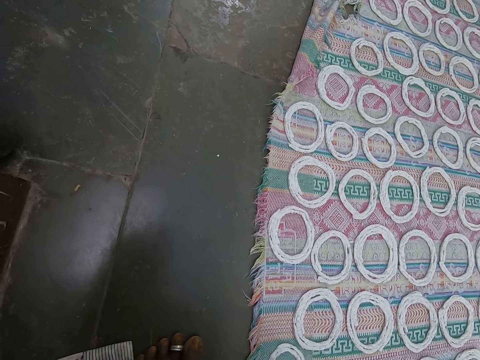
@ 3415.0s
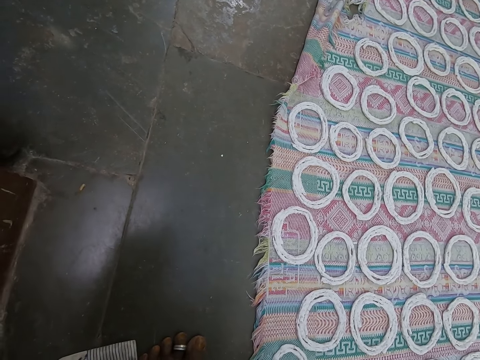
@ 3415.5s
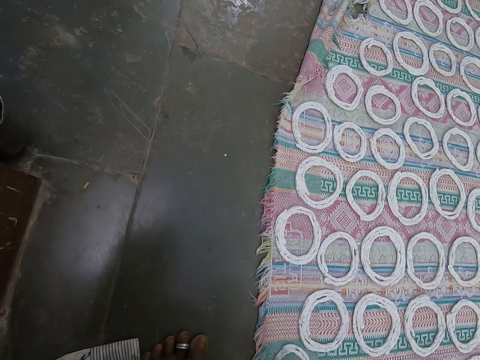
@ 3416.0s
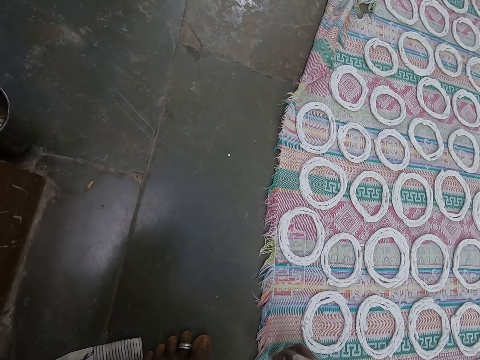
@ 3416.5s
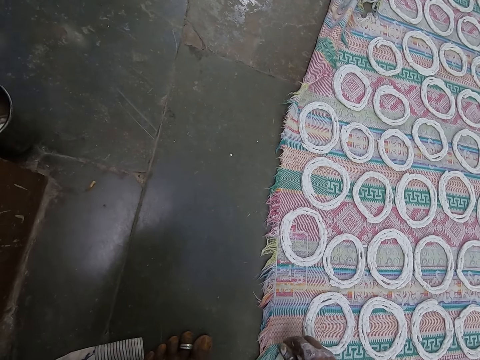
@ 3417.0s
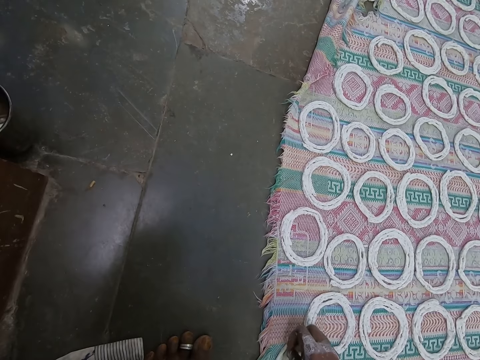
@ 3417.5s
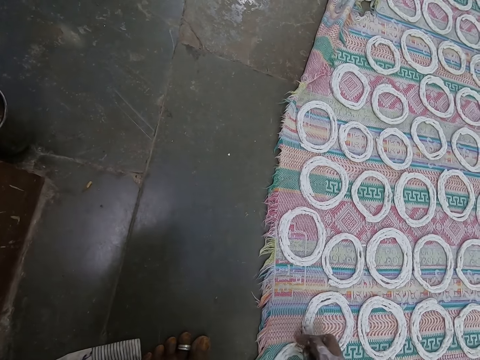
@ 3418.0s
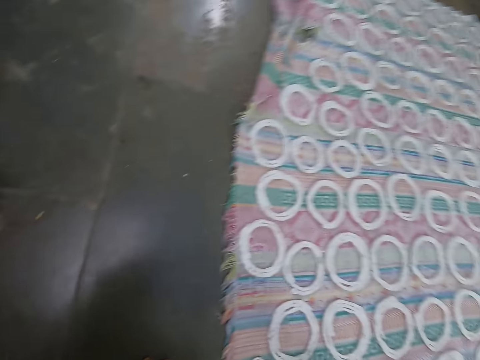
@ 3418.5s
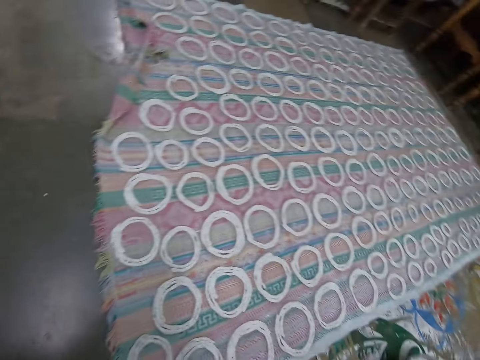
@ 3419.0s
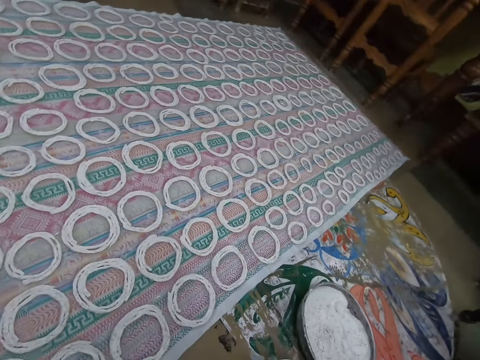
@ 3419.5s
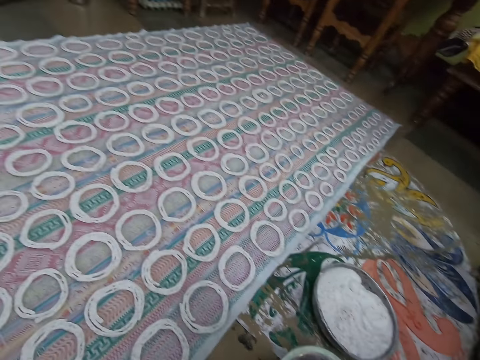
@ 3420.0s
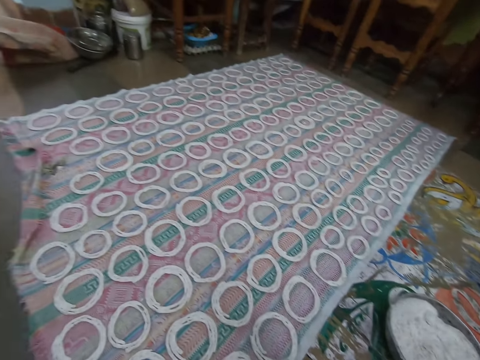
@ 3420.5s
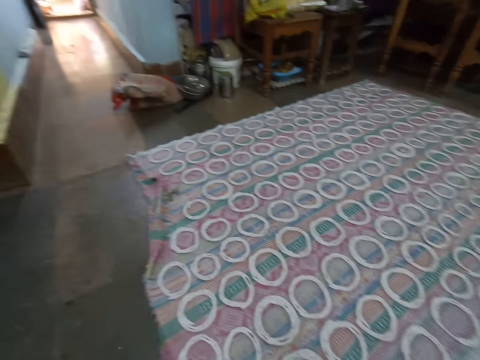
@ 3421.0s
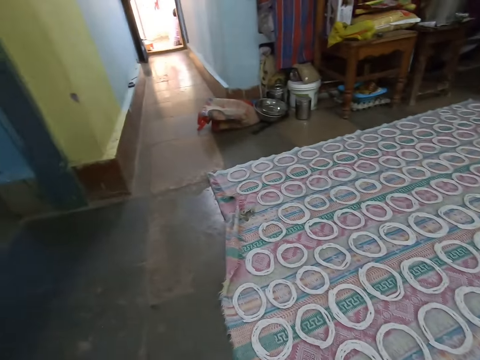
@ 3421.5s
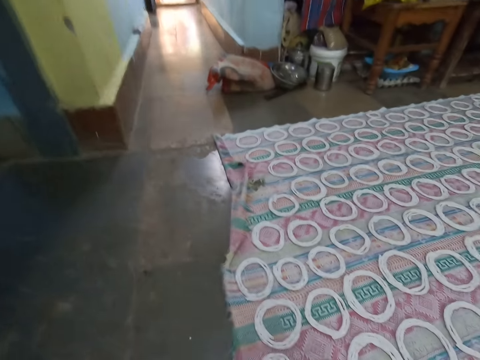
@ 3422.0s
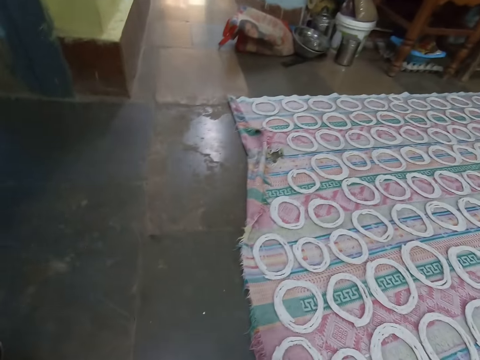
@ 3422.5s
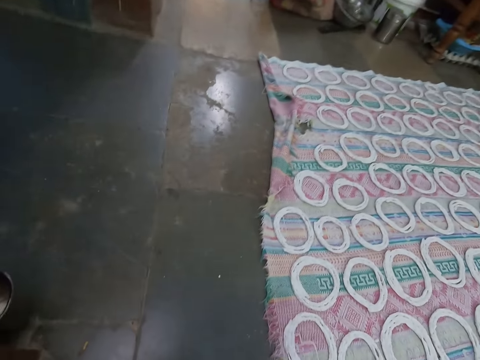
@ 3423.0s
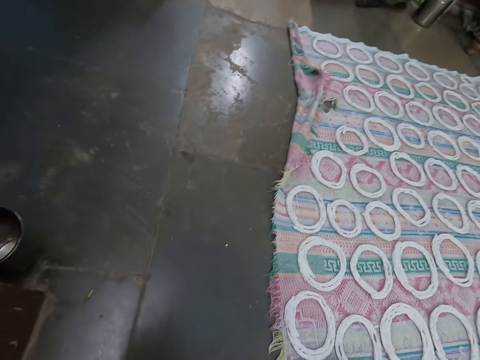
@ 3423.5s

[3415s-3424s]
The camera wearer looks at the doughs on the sheet.

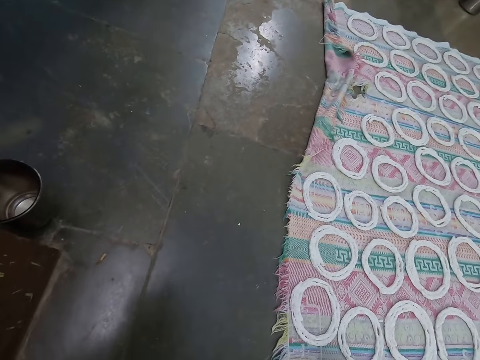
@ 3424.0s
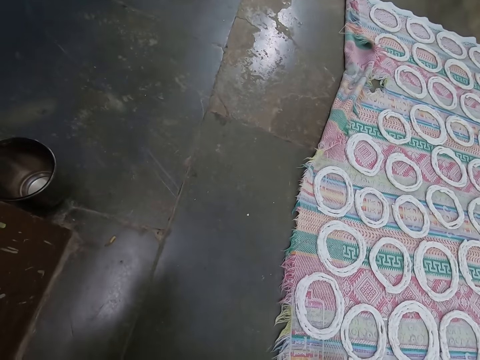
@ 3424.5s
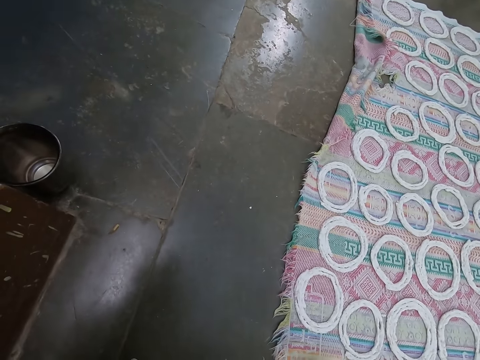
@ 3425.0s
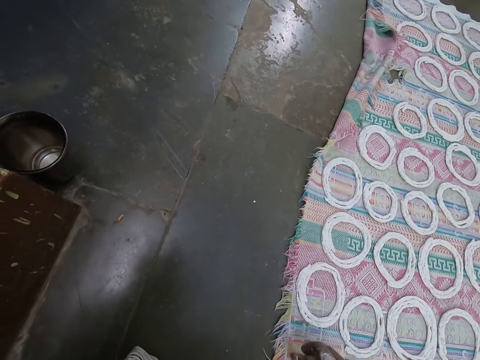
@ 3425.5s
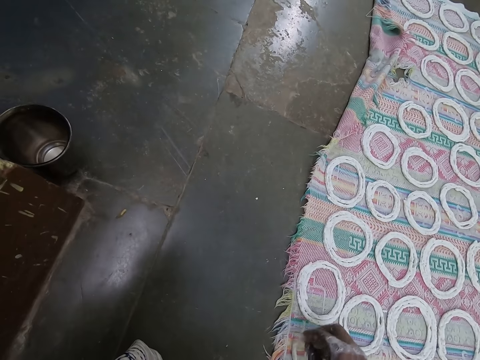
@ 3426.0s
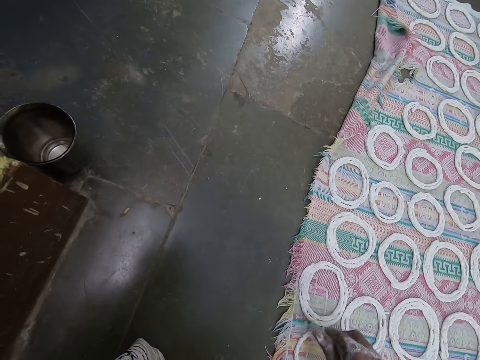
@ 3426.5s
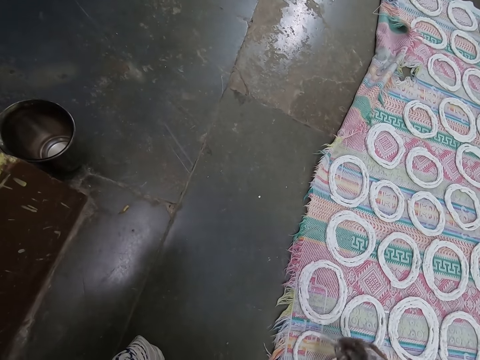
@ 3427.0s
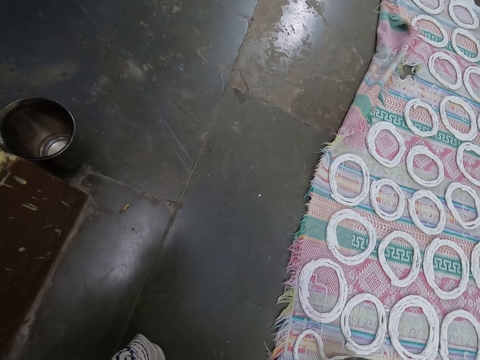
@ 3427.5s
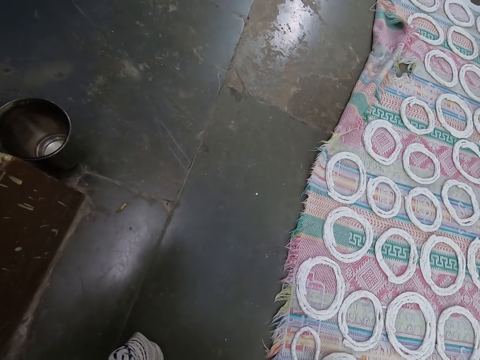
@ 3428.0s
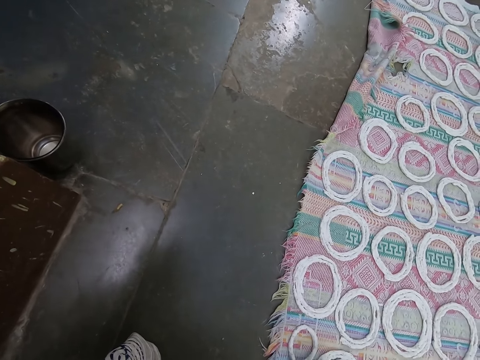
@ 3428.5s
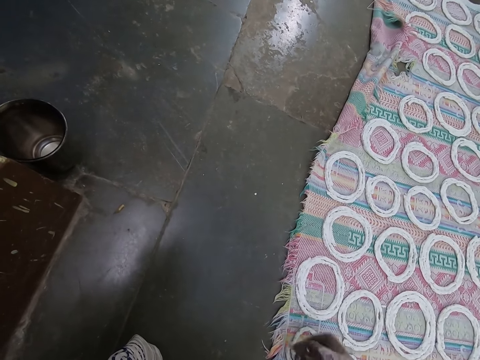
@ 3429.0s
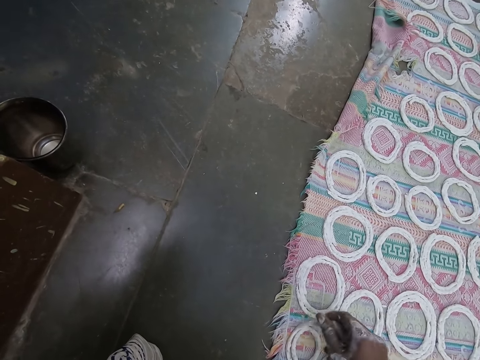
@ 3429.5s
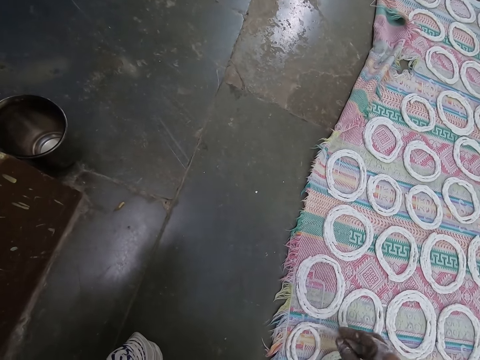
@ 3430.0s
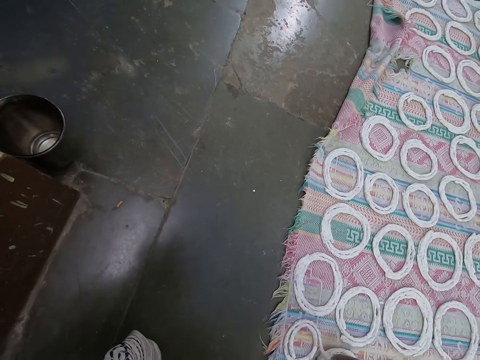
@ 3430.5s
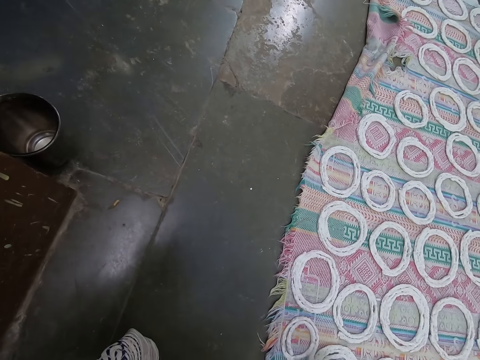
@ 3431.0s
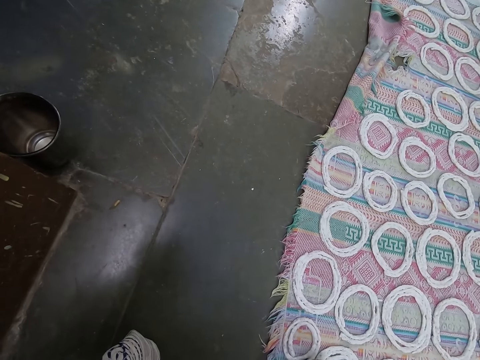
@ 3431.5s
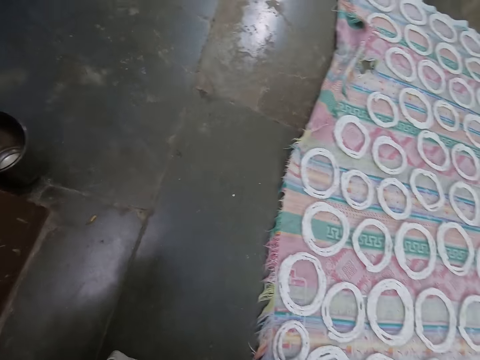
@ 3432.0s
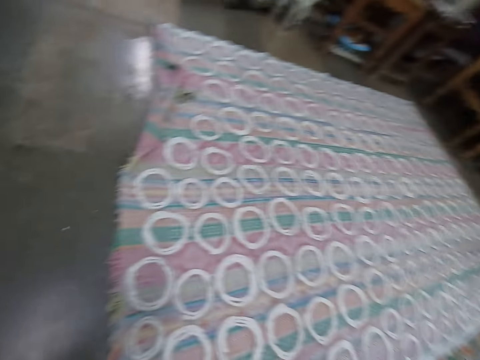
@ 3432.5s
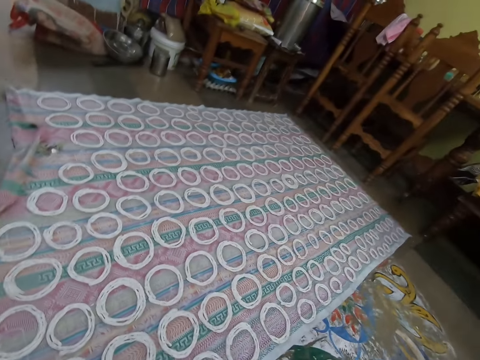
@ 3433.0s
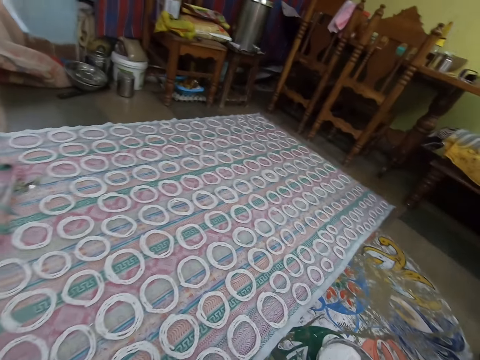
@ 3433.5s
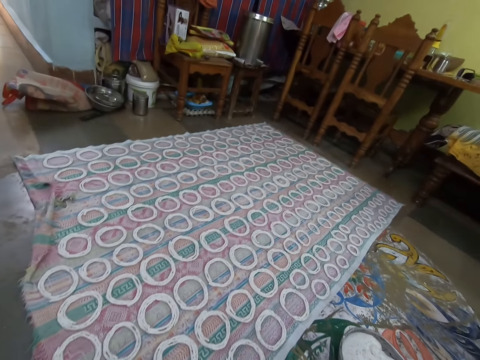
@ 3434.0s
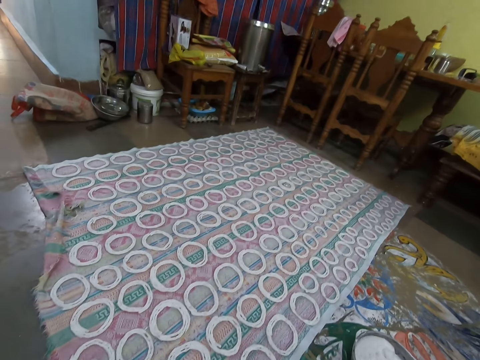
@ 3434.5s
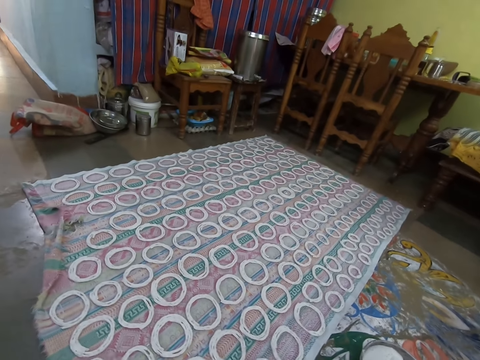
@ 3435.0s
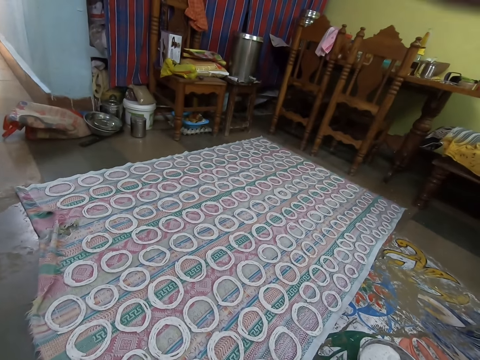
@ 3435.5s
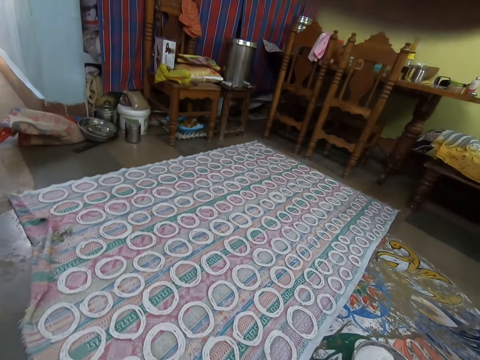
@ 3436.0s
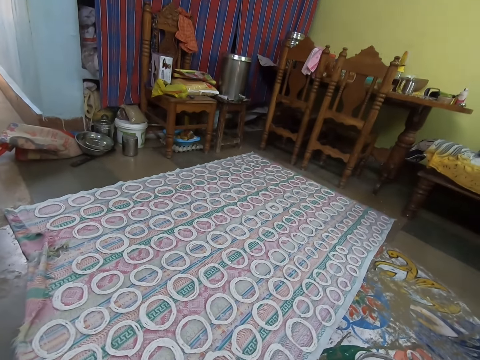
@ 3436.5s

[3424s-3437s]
The camera wearer rolls the rice paste or dough in his right hand on the cloth or sheet on the floor. He looks at the doughs on the sheet. He adjusts the camera.
